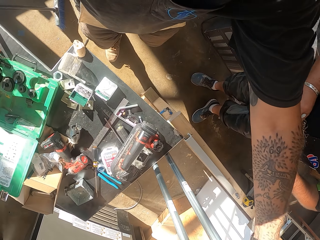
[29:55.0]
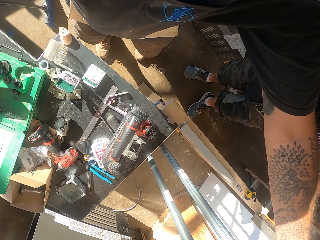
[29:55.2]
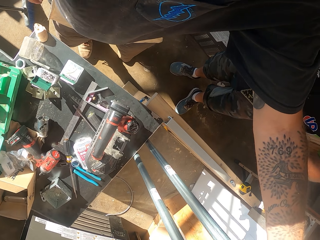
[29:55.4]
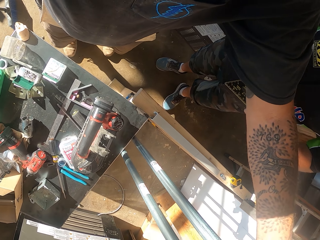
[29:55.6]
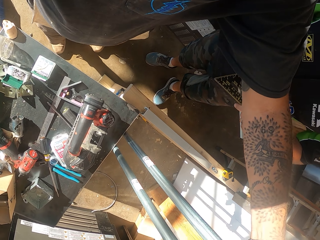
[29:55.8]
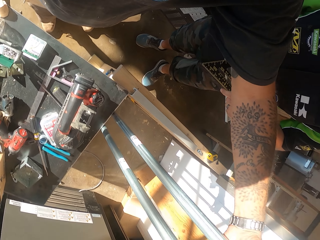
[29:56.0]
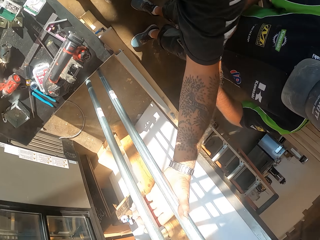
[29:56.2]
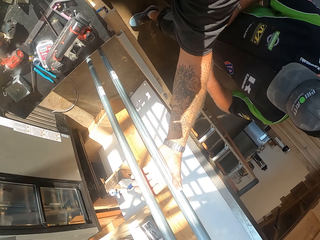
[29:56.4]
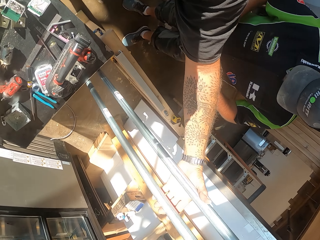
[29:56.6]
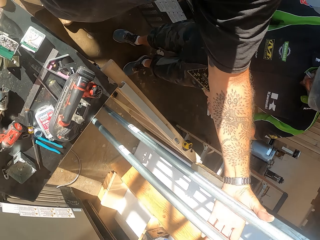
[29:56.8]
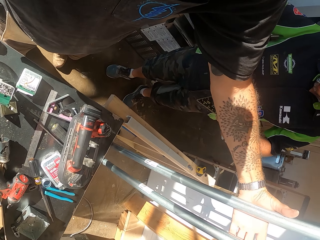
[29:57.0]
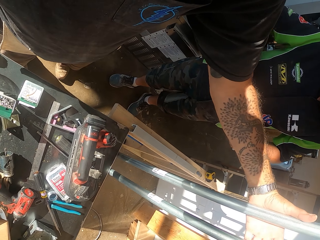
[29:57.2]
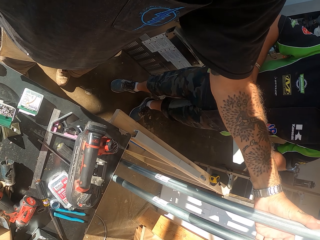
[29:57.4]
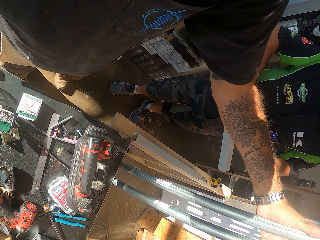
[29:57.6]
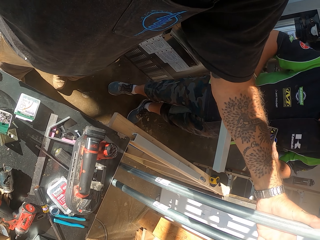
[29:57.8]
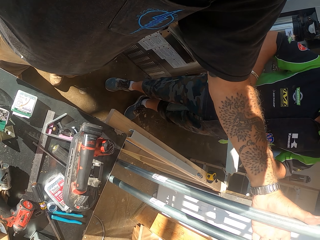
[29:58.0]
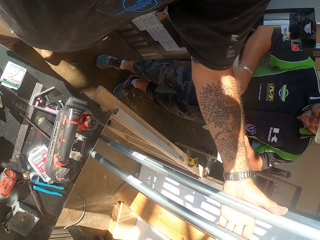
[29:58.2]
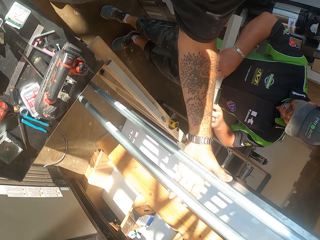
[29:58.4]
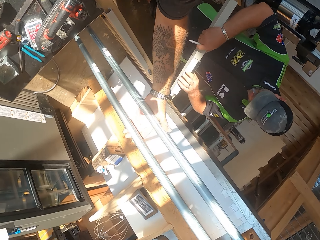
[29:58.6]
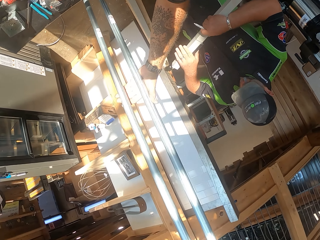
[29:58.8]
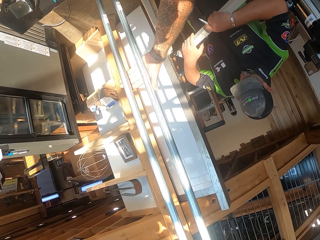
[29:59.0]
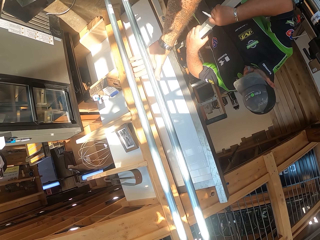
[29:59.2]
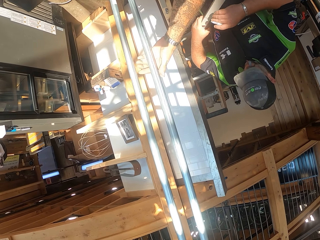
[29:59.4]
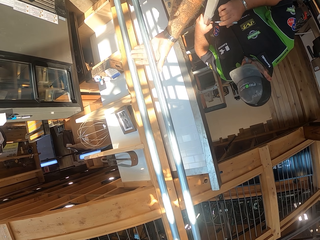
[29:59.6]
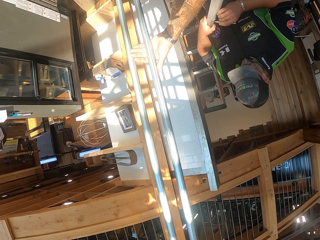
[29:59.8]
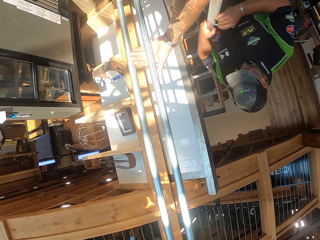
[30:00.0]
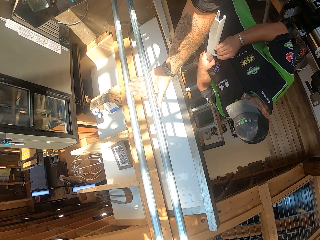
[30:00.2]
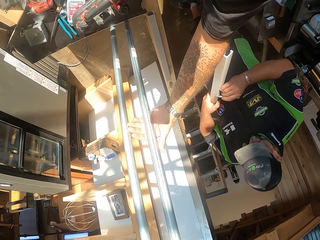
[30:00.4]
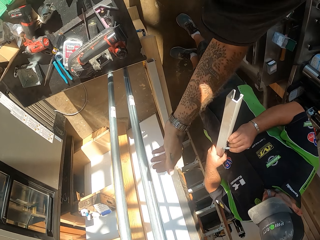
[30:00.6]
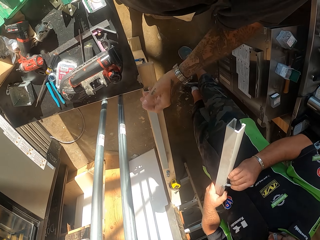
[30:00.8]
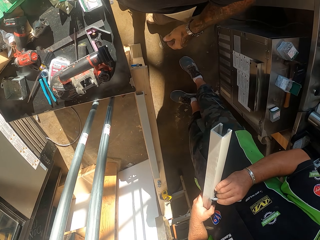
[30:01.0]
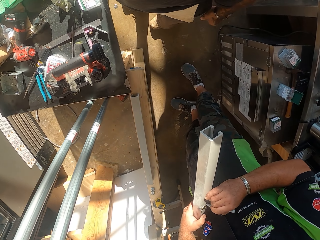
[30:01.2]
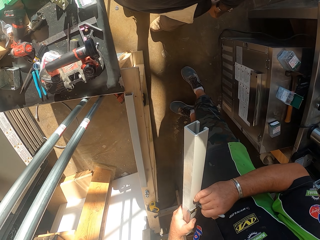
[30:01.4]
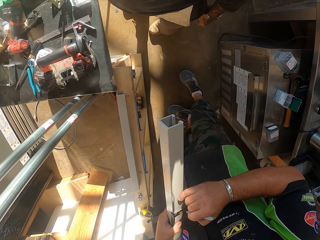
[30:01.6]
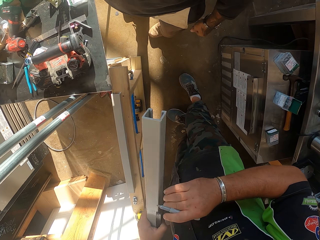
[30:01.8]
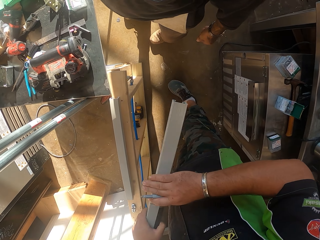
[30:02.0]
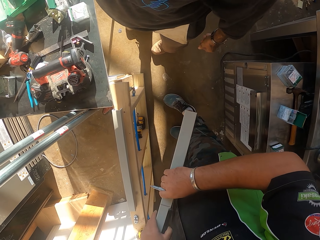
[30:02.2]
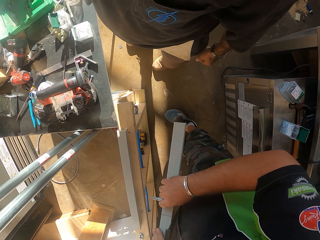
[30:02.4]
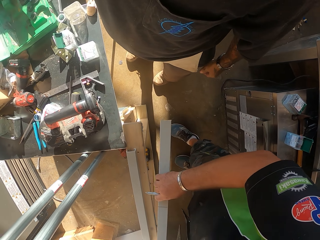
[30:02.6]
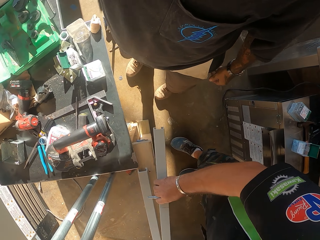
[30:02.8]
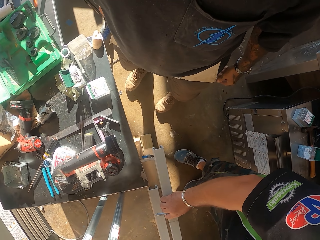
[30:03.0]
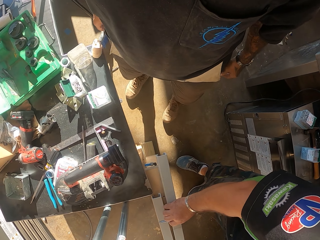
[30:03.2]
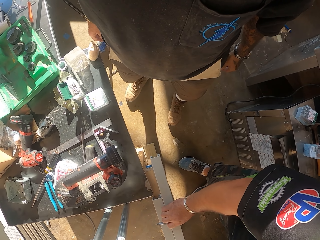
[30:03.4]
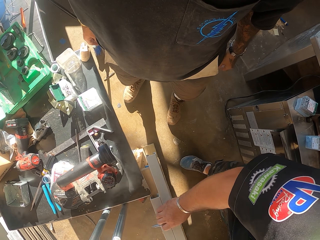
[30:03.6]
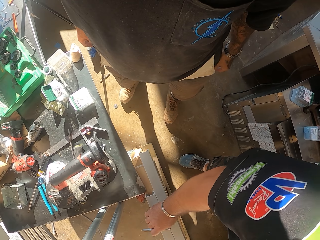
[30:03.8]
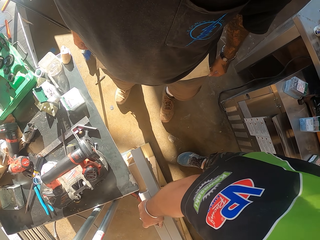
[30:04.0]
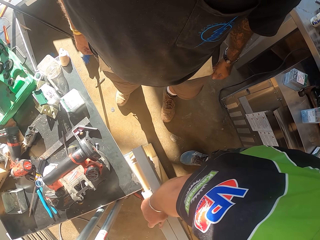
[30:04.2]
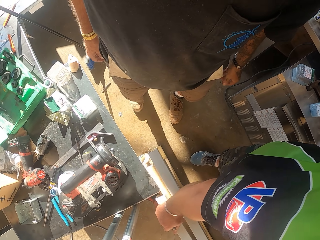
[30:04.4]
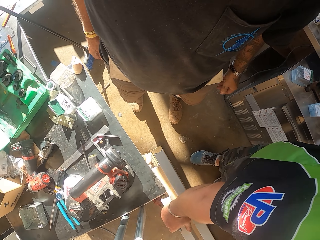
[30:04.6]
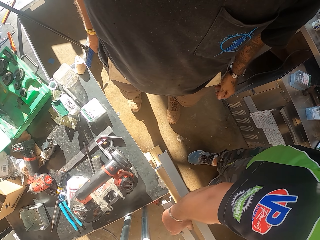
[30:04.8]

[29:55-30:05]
The camera wearer stretches the hand. They touch the metal pole. They hold the pipes. They look around. They stop to hold the pipes. They stop.

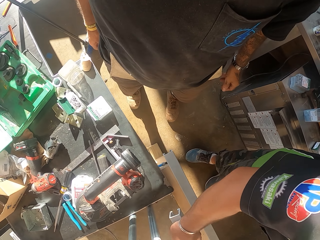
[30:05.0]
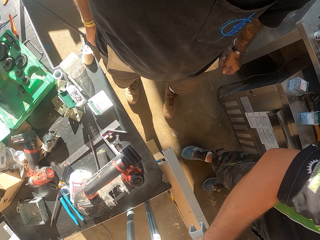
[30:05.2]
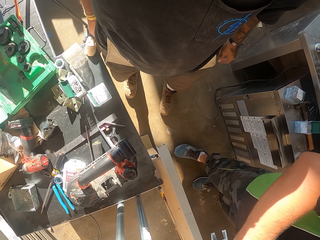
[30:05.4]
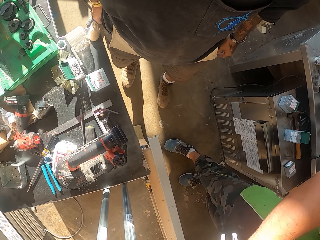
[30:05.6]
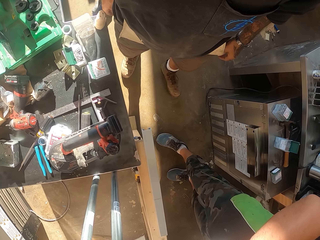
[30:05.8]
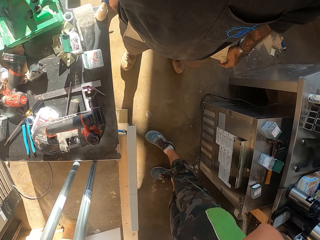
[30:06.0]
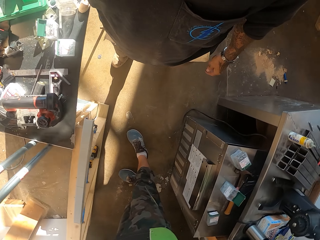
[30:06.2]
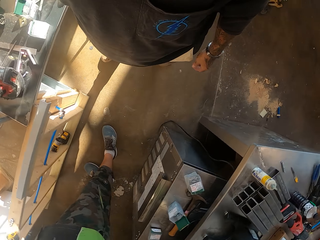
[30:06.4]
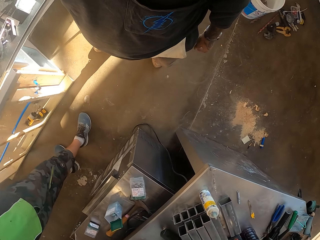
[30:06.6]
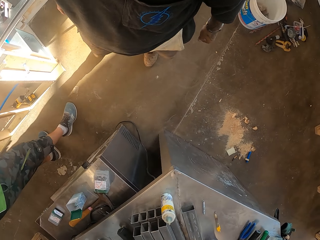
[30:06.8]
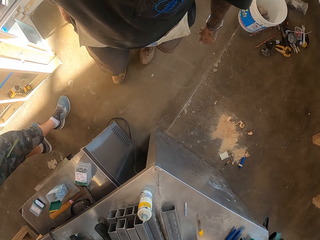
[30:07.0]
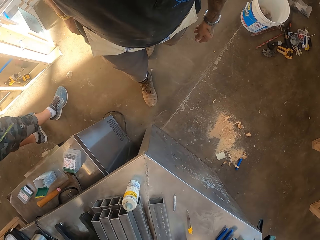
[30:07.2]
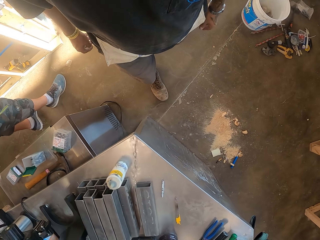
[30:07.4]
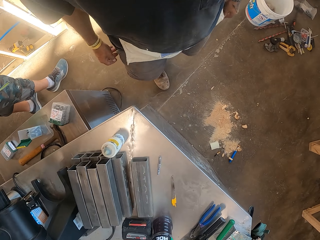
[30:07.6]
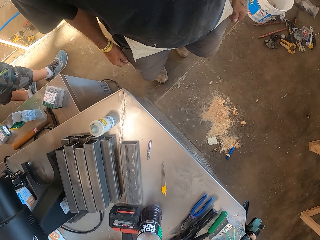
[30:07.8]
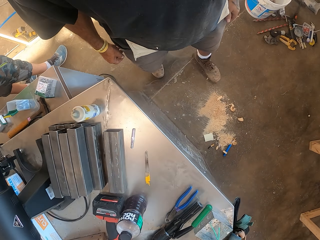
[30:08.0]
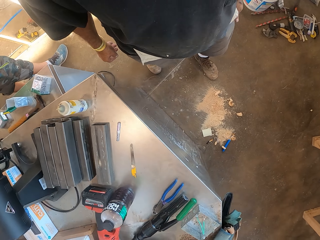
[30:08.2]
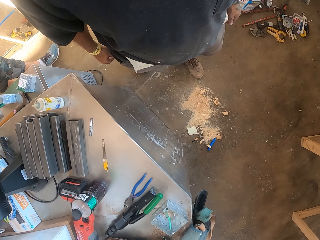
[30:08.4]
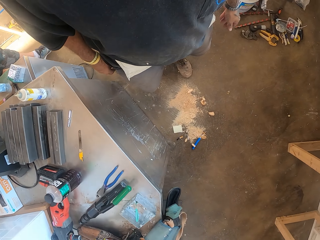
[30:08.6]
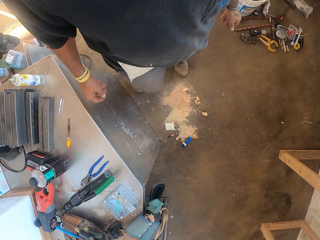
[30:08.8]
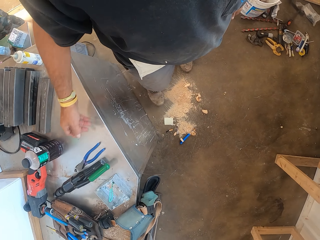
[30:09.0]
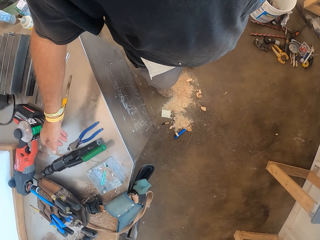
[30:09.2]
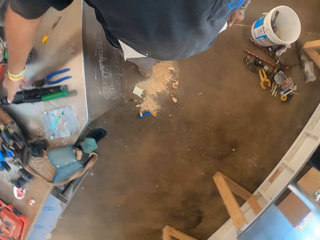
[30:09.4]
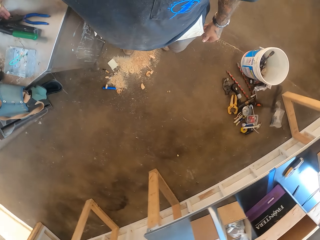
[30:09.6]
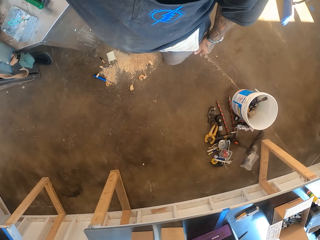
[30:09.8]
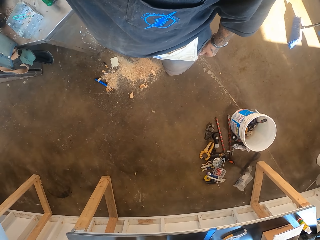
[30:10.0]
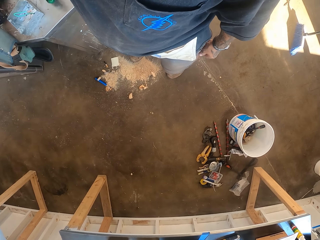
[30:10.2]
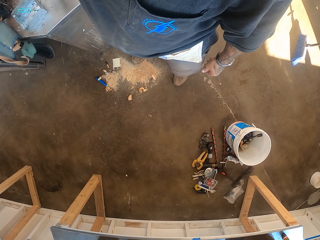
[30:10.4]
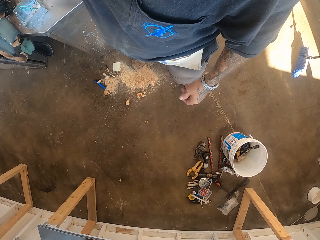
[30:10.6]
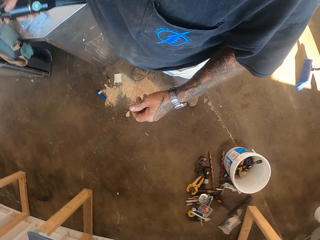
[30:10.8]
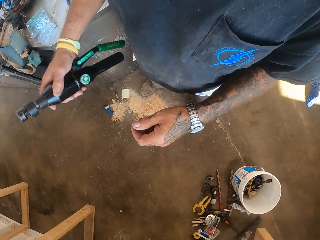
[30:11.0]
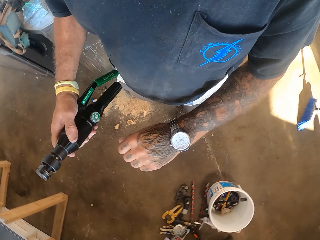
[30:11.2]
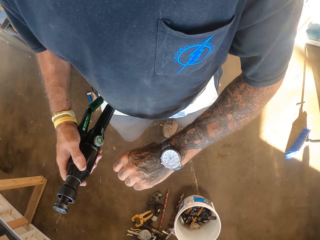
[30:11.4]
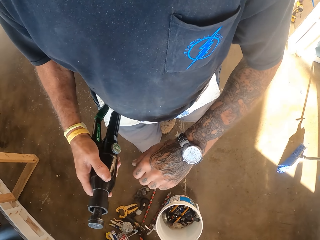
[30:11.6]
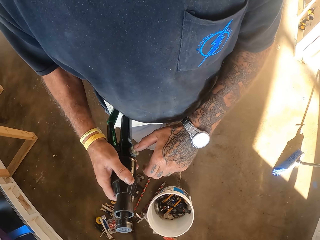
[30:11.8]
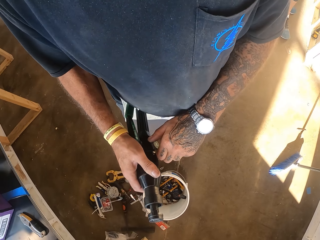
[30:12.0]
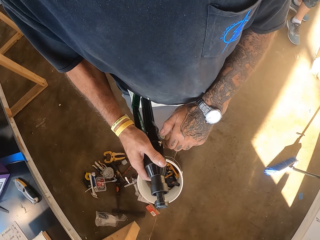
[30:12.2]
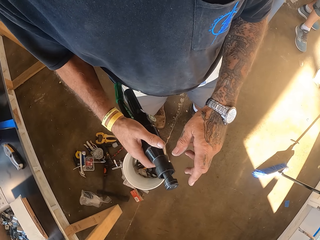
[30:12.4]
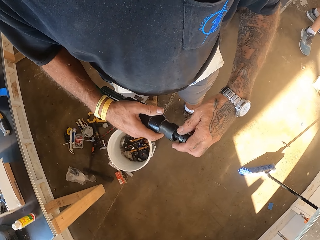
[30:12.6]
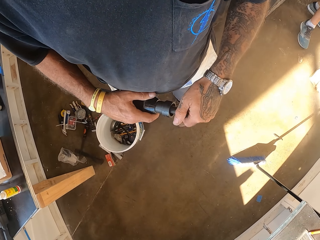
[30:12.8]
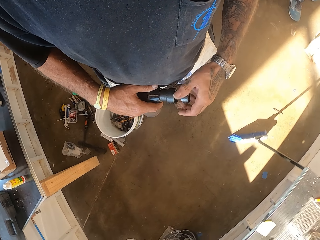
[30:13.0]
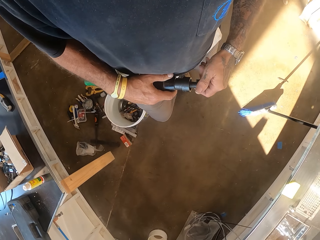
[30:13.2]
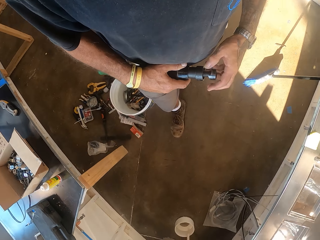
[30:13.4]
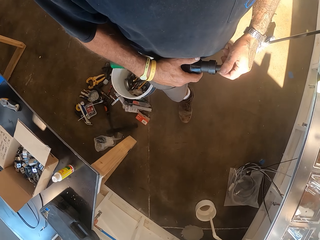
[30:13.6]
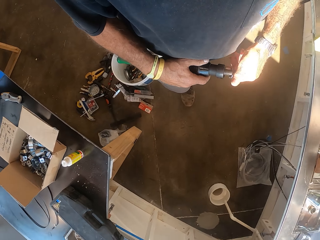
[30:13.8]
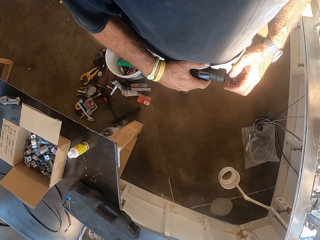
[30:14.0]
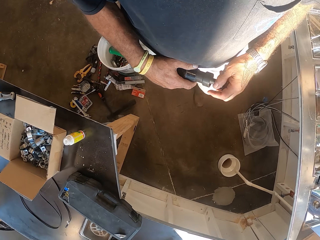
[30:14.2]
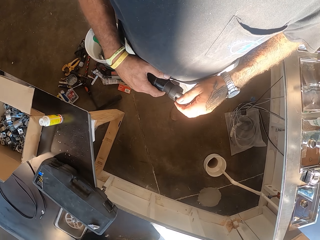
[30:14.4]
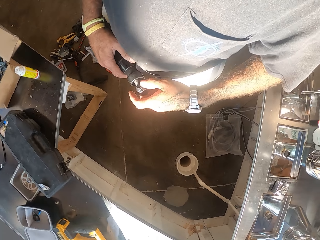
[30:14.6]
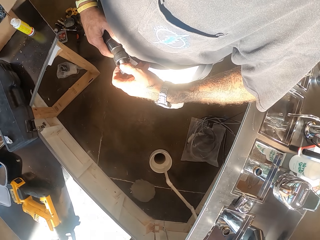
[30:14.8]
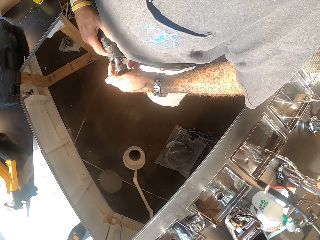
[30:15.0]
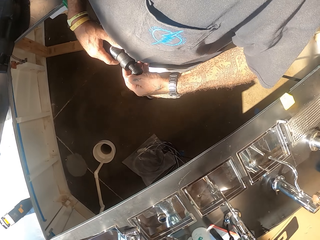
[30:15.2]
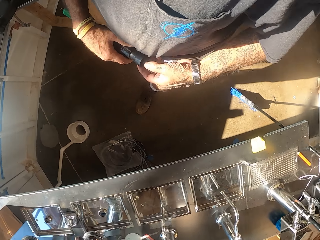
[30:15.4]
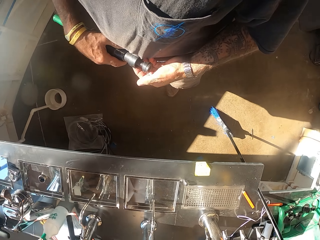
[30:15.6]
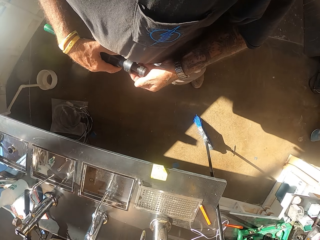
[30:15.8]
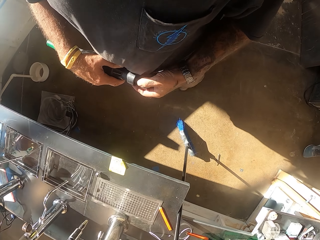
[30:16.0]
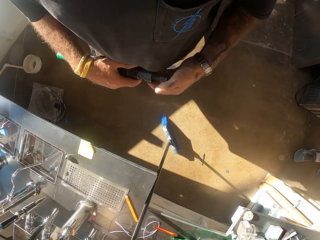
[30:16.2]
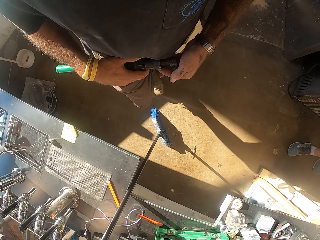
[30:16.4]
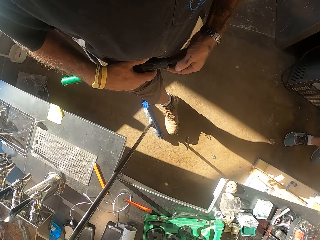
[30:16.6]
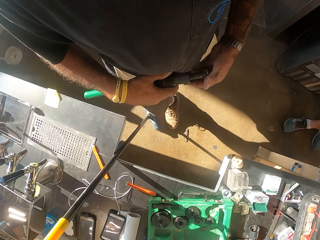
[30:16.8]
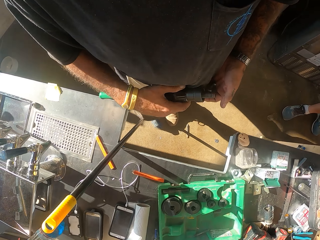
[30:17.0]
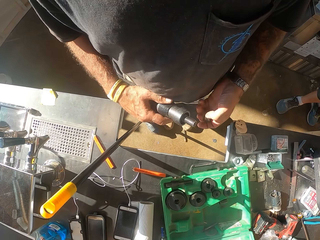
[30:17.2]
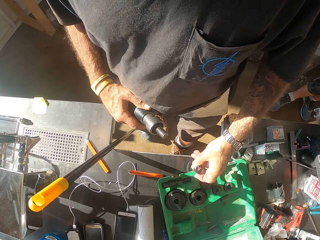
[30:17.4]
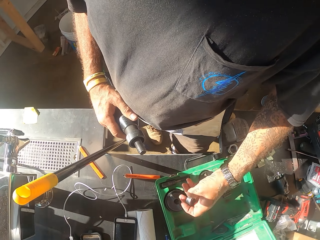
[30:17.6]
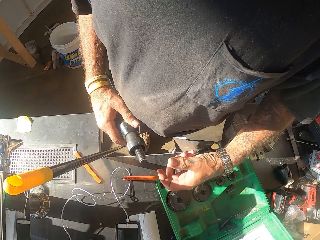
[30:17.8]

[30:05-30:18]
The camera wearer walks in the workshop. They pick up something on the counter. They adjust something. They open something. They walk around.
